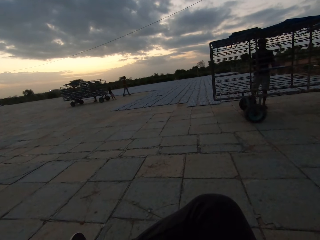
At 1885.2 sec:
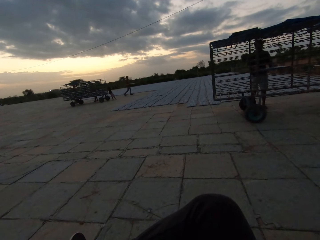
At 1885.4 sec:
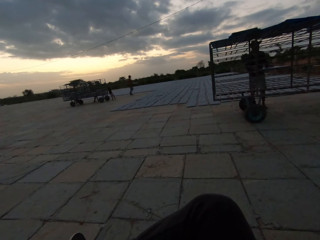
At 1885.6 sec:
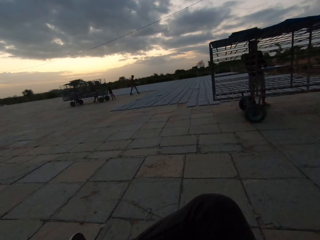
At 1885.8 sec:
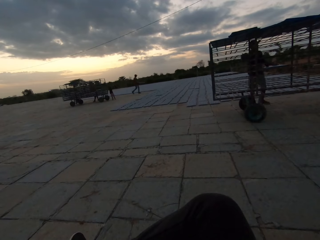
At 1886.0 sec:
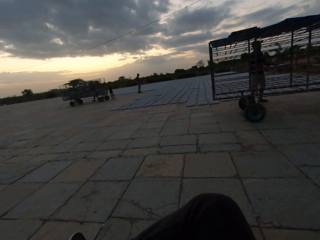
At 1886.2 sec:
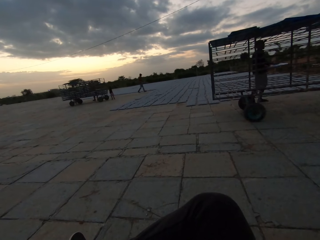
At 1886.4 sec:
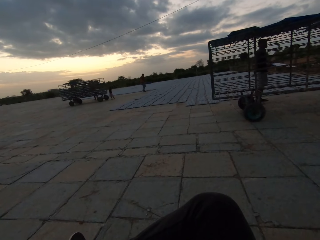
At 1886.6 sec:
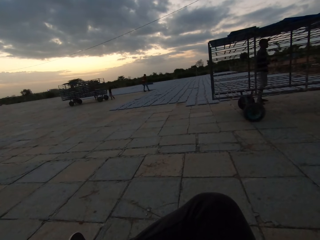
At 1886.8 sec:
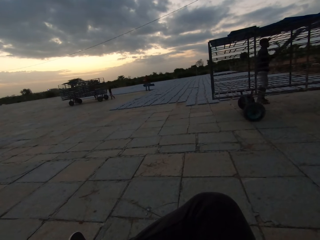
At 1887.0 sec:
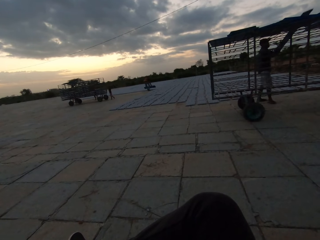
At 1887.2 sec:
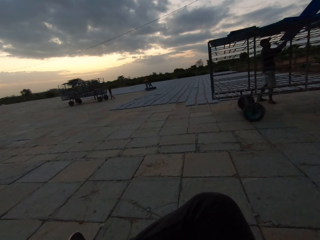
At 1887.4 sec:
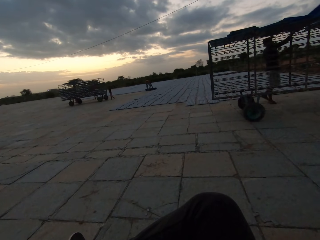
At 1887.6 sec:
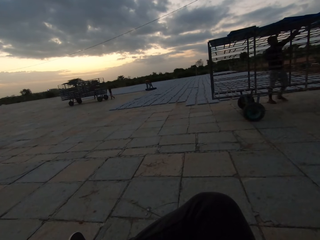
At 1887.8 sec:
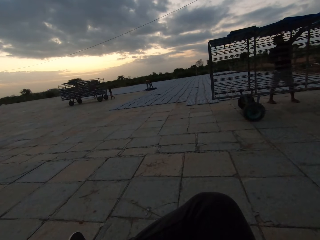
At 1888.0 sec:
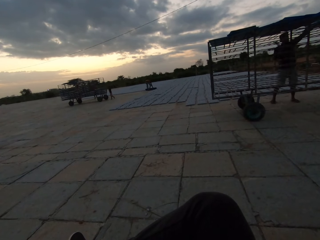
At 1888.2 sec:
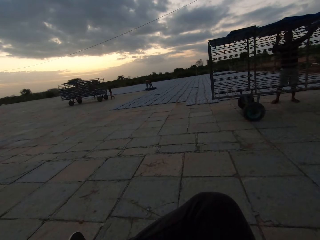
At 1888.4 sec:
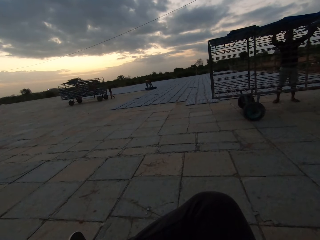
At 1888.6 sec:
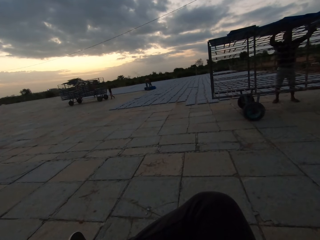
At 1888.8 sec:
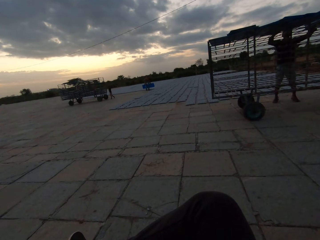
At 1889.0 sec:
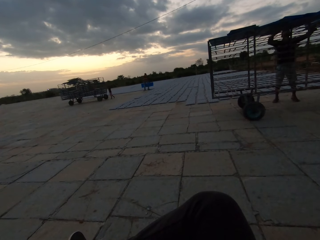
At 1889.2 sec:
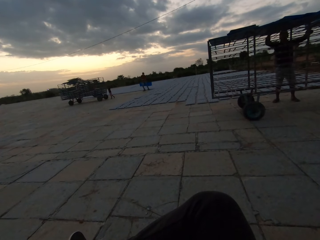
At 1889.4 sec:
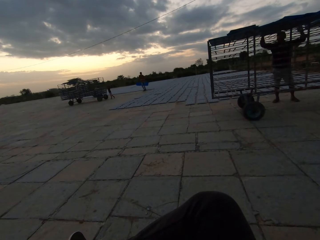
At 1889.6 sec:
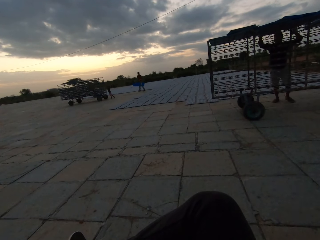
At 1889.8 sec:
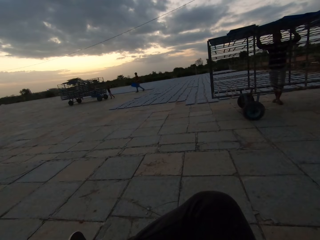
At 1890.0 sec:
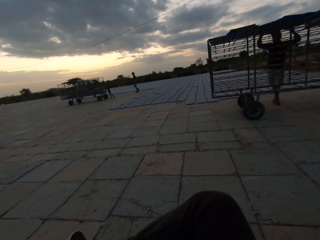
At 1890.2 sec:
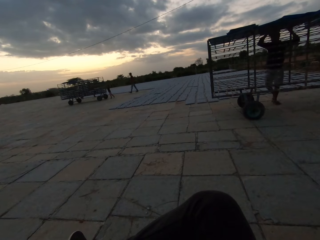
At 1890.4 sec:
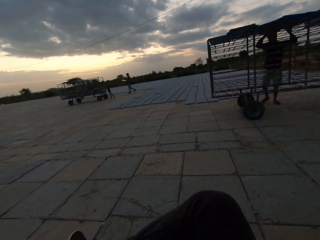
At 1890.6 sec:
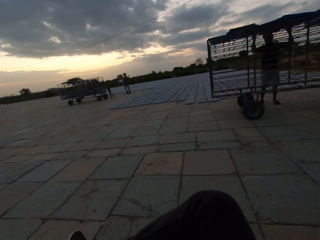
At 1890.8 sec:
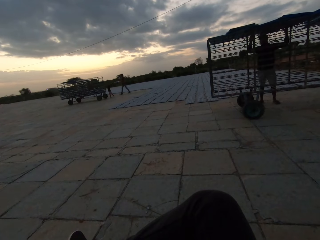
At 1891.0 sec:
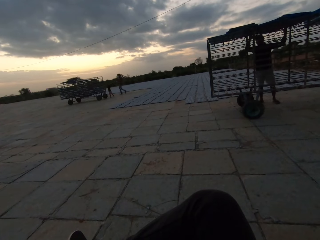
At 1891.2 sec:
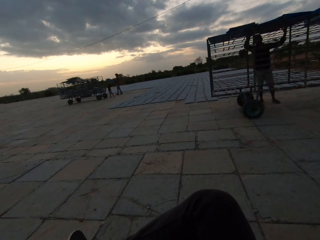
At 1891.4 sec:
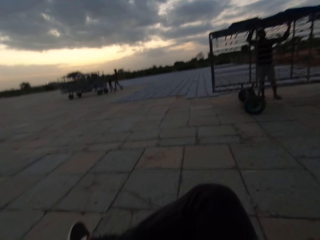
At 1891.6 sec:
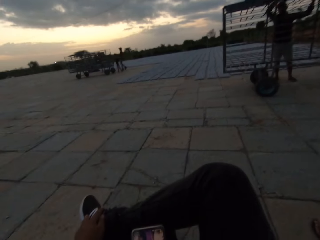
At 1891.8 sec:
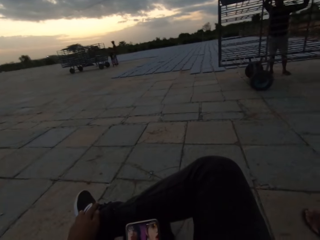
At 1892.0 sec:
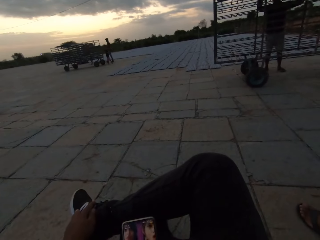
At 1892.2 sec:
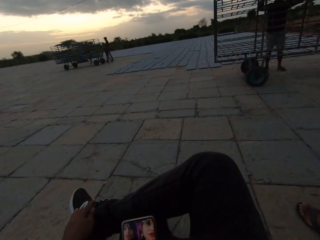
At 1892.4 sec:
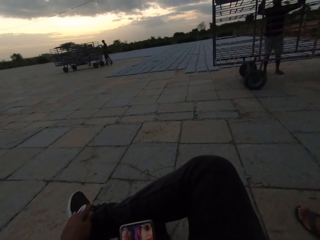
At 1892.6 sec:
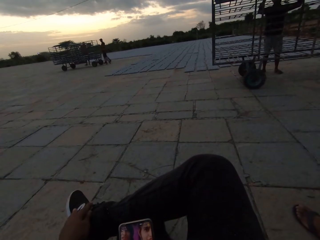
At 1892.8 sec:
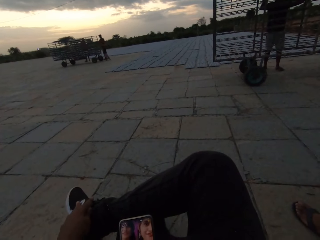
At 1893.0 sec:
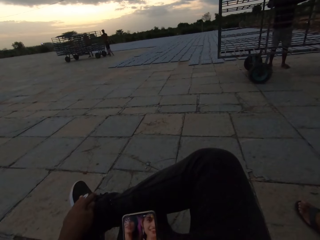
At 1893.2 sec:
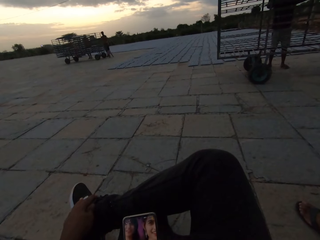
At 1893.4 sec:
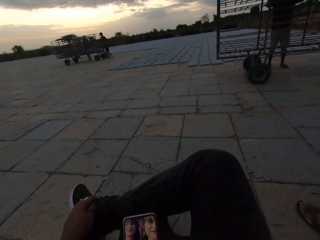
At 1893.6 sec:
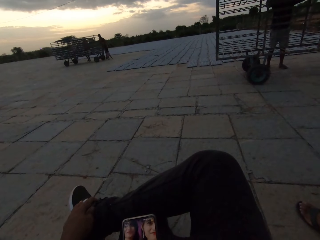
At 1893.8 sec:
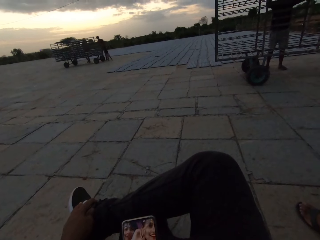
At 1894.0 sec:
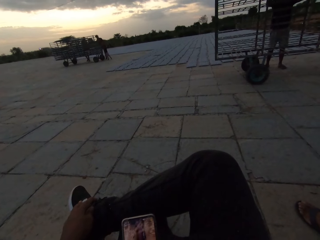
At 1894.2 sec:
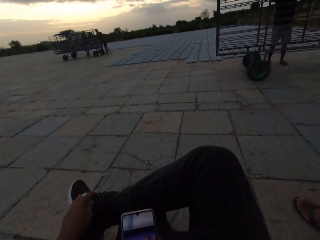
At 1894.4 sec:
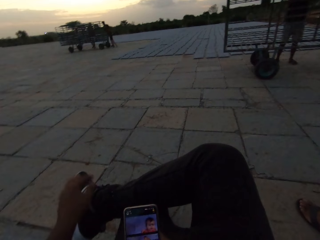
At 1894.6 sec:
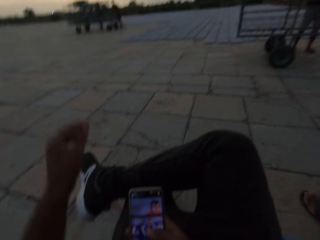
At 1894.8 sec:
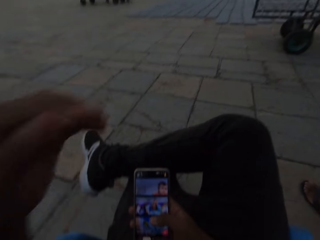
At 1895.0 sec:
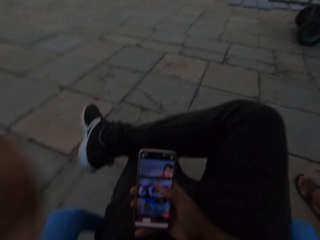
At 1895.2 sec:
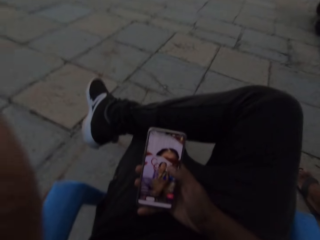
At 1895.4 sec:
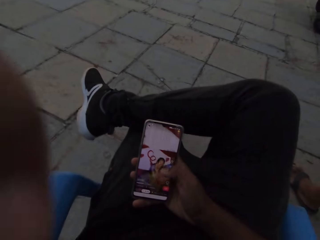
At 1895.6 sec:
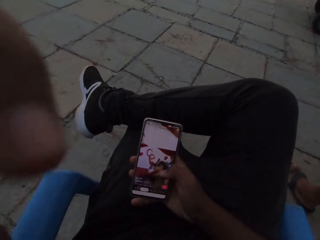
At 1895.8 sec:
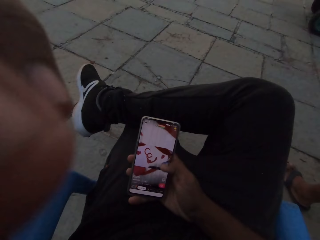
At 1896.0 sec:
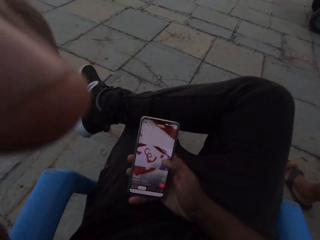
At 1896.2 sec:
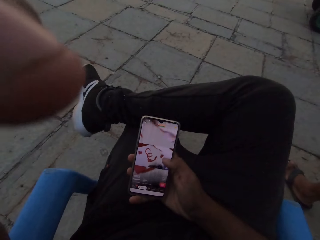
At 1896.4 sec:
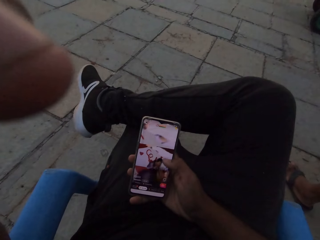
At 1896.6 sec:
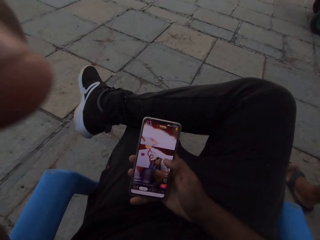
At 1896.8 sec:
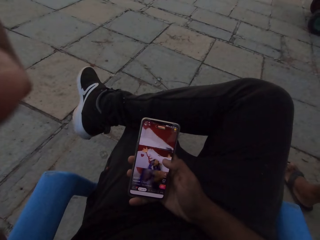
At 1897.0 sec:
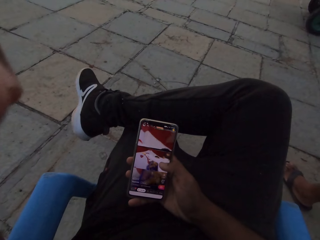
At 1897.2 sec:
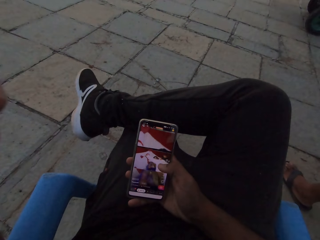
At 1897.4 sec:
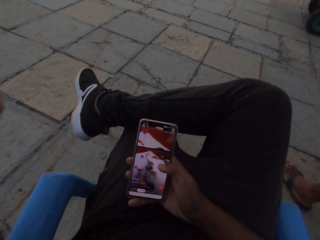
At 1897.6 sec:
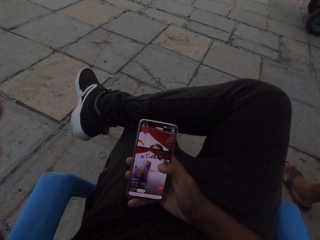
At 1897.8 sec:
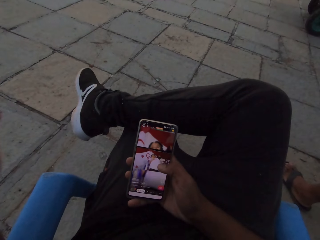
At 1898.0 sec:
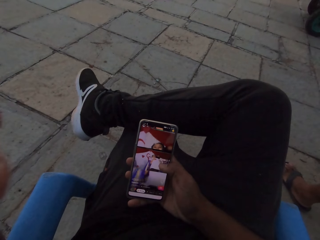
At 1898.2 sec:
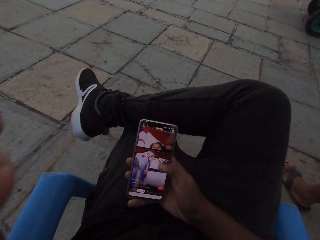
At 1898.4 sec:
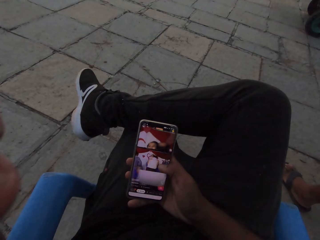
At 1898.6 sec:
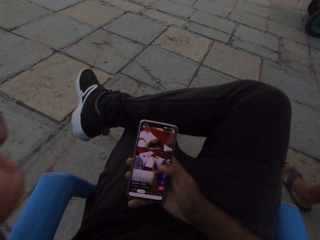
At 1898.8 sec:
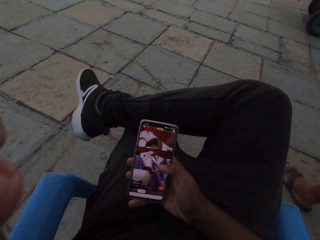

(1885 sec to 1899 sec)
A man takes something and drops something. The camera wearer watches a video. They lift a hand.

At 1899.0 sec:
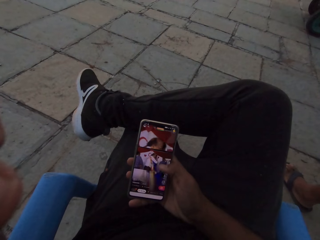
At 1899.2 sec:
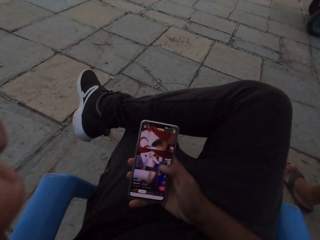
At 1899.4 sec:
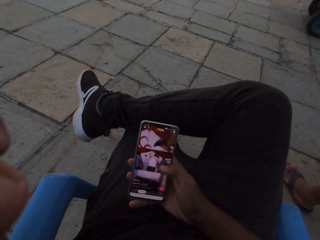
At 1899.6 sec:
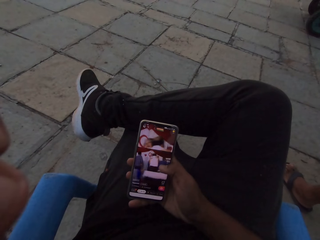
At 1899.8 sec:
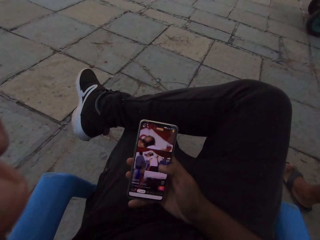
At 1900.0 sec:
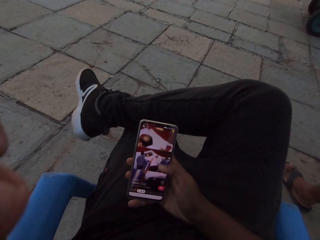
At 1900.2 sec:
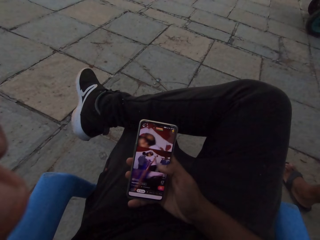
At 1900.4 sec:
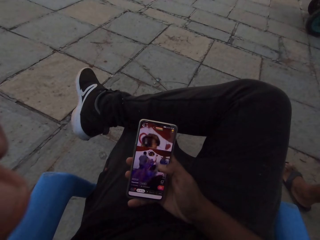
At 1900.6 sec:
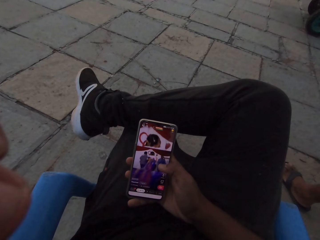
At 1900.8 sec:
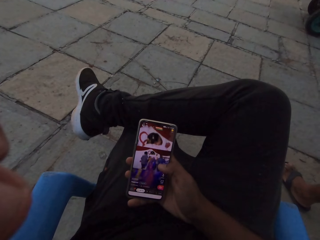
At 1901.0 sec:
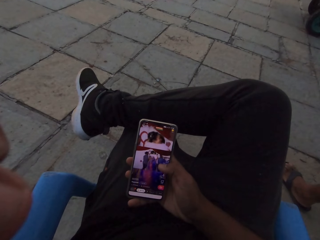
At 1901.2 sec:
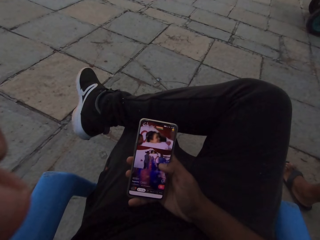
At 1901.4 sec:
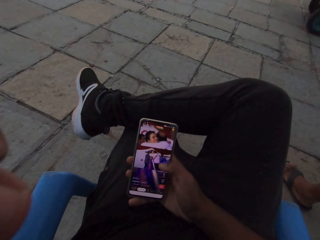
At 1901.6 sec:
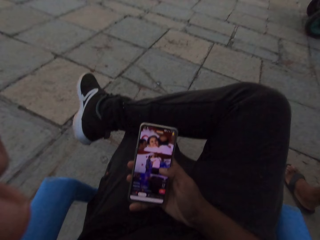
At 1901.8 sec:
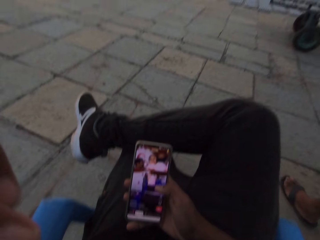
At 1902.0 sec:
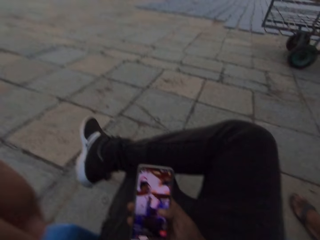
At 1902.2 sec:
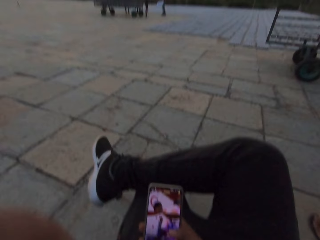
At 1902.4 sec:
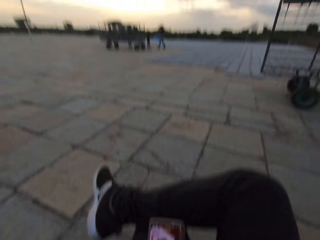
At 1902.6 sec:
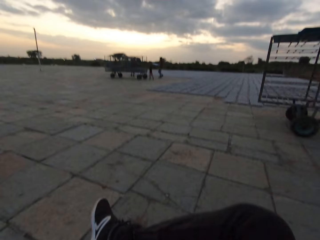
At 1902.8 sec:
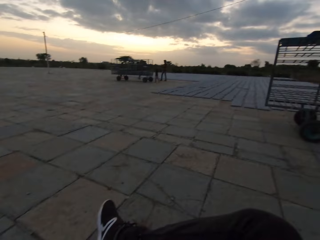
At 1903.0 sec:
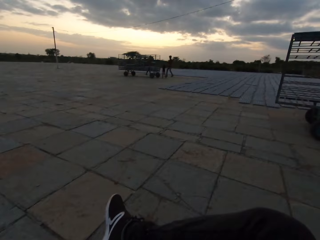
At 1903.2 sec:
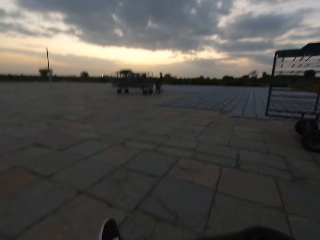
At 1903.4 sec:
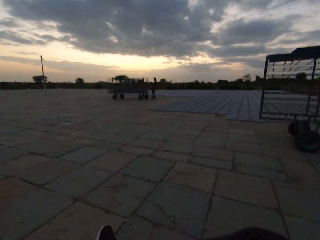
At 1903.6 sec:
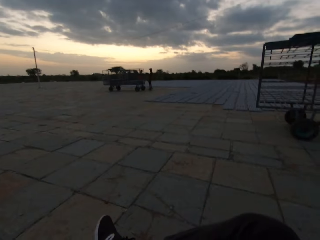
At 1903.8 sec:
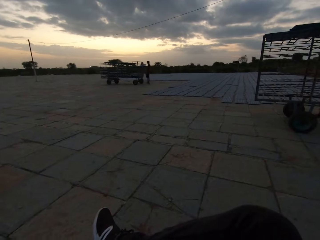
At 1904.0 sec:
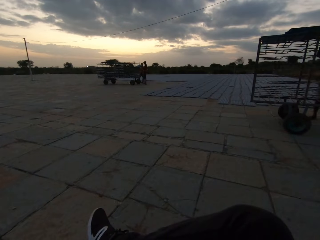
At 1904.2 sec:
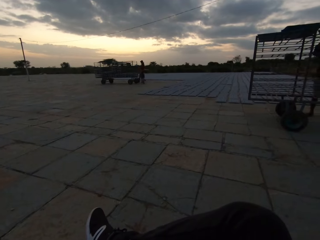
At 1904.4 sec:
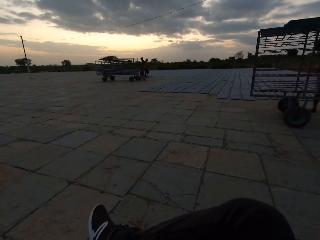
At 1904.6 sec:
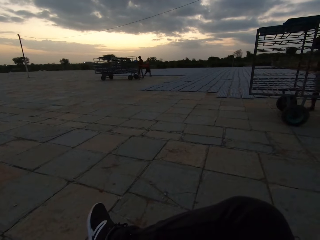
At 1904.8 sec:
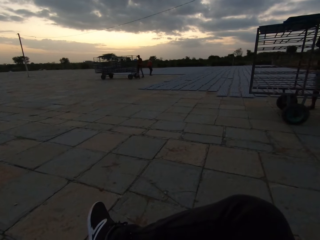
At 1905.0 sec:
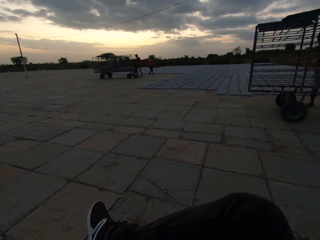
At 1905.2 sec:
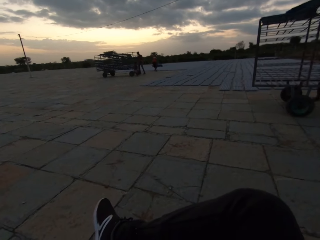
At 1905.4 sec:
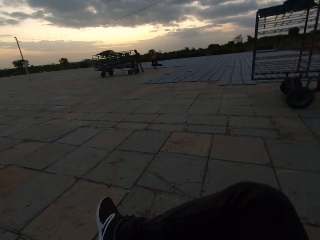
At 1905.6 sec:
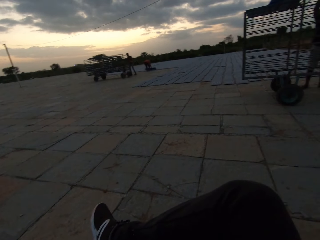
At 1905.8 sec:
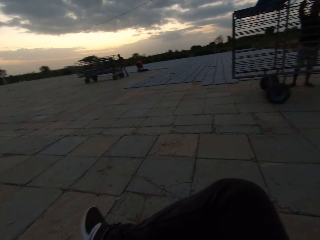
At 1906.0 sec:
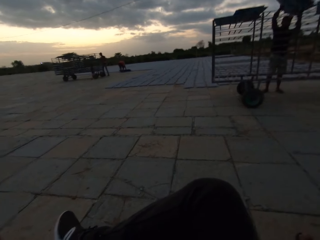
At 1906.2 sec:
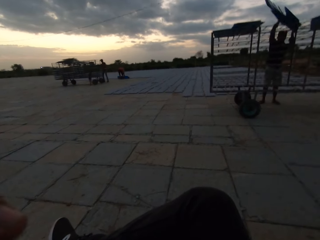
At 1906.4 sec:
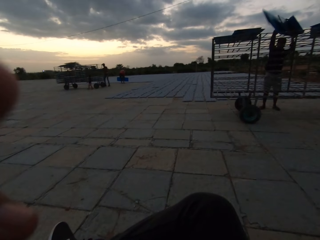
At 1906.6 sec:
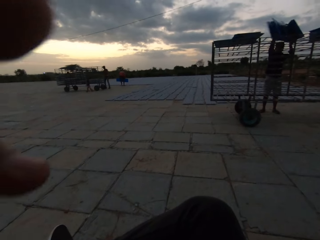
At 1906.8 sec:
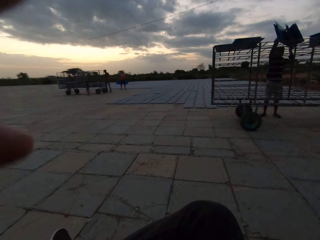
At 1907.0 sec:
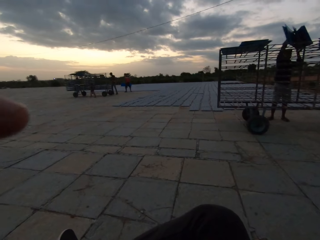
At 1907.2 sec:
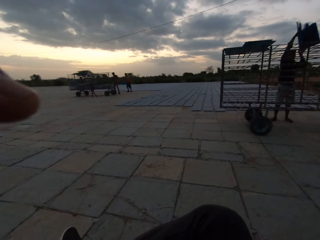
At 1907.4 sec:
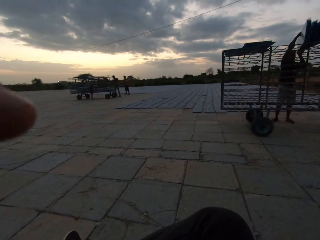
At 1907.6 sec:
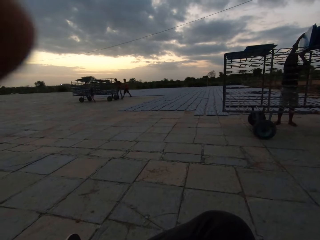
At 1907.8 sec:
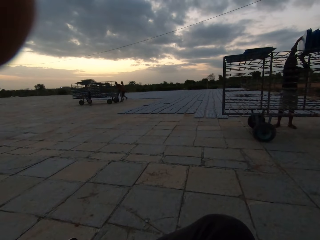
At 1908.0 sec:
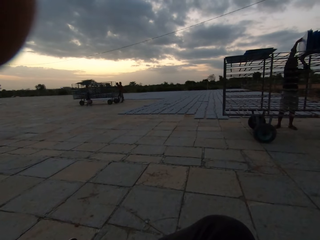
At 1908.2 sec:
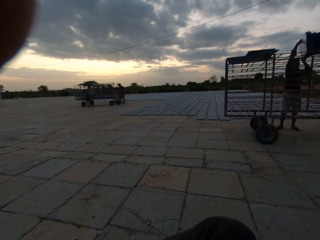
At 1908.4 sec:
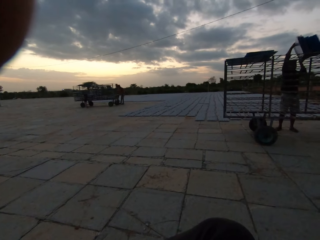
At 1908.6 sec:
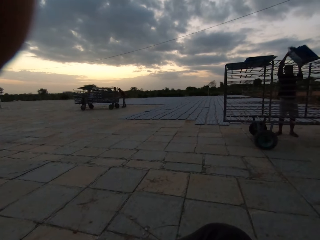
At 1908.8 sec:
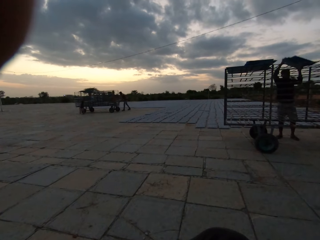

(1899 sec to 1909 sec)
The camera wearer looks around. A man carries interlocking decks from a metal rack with both hands.
